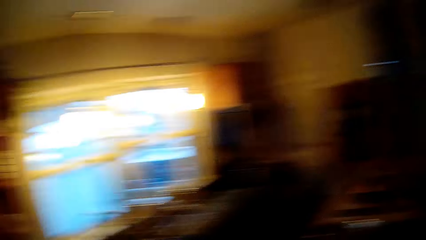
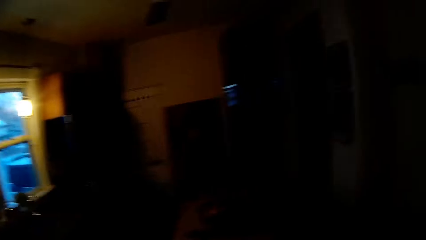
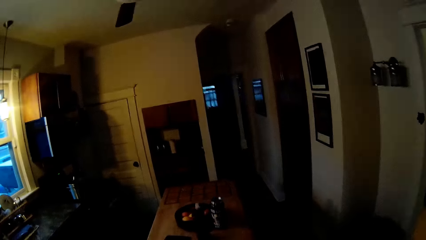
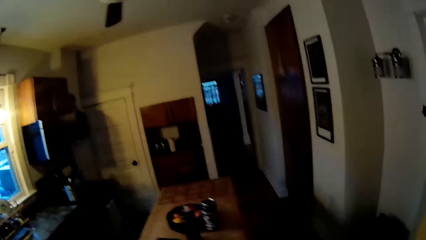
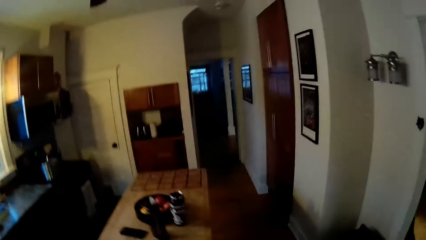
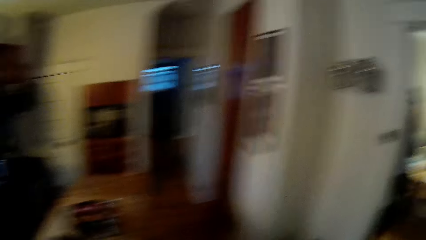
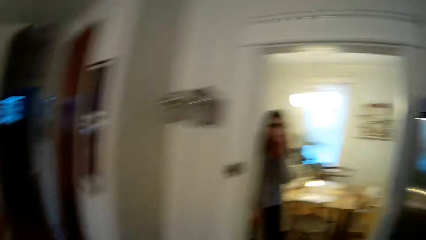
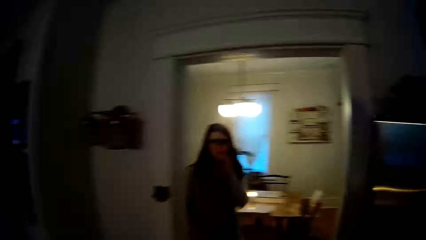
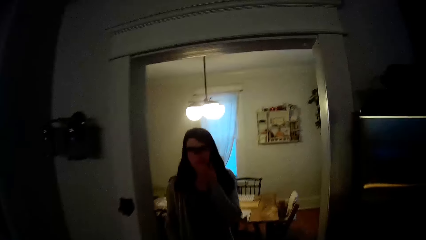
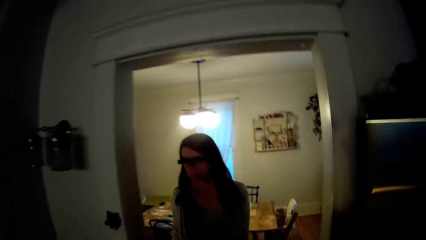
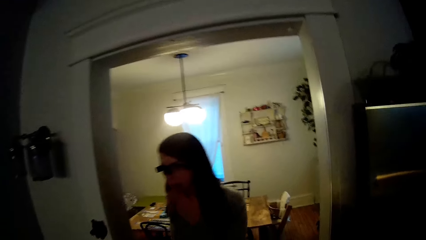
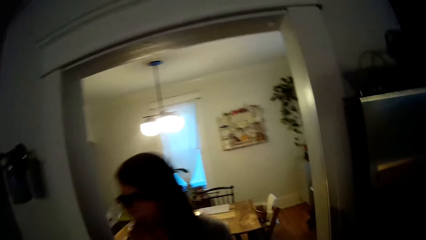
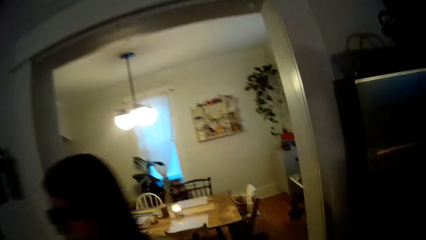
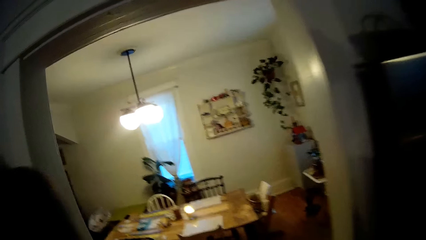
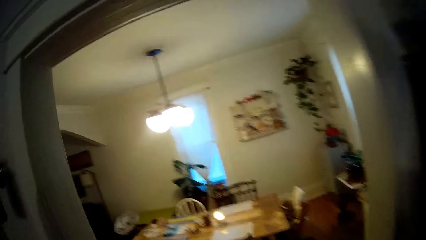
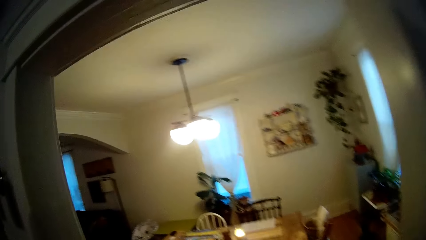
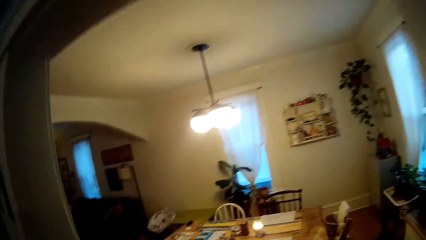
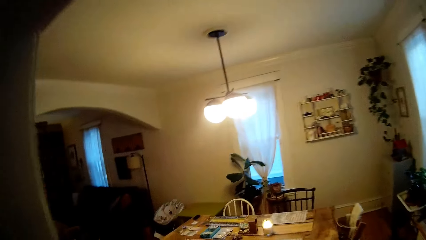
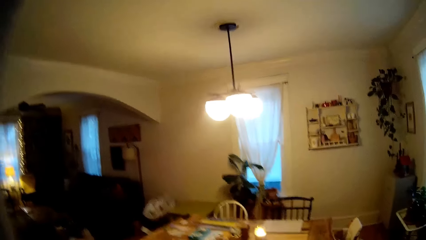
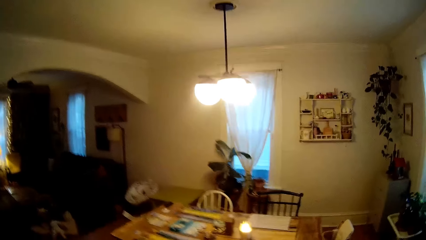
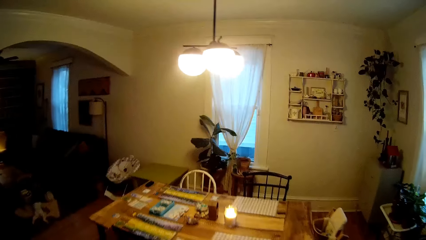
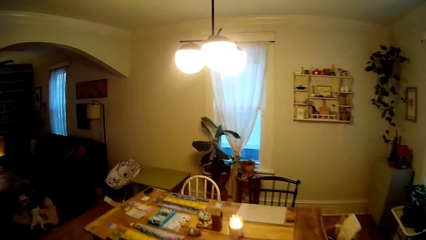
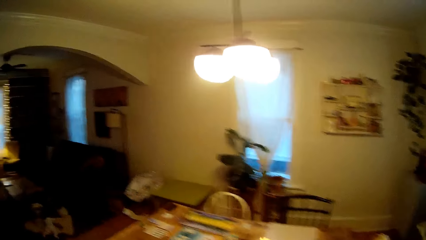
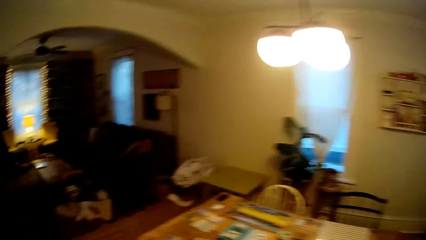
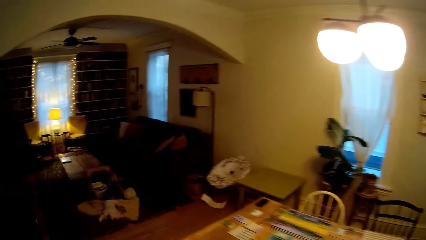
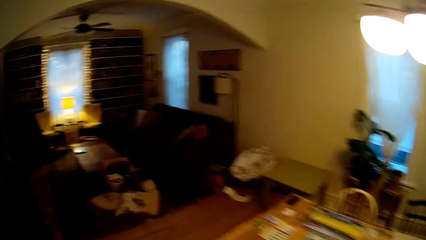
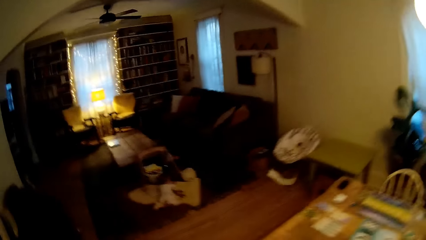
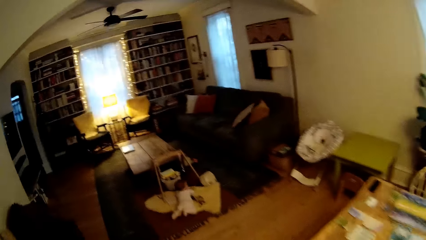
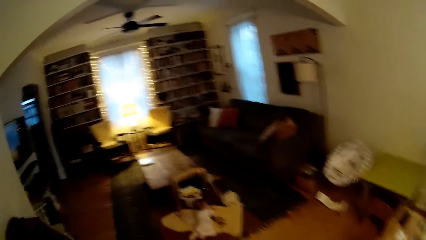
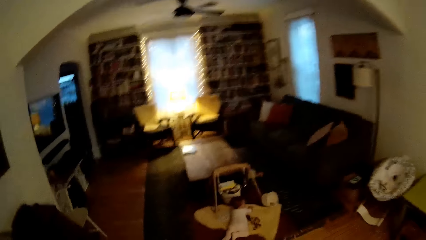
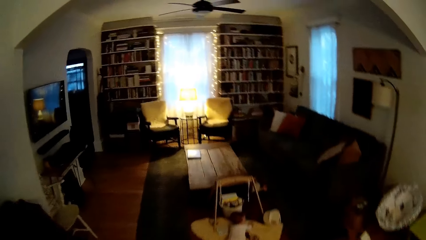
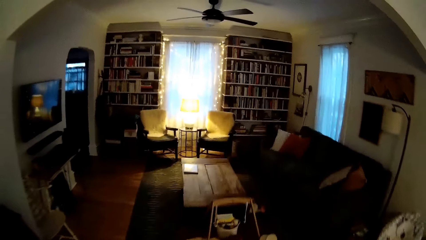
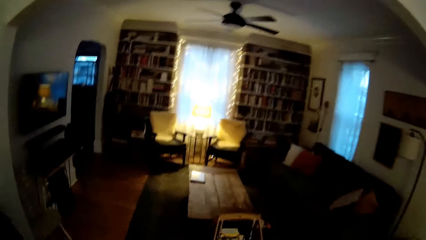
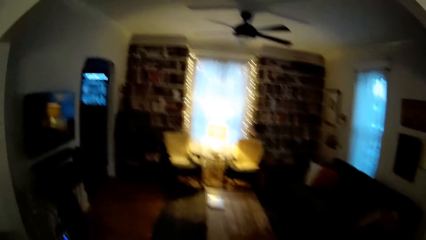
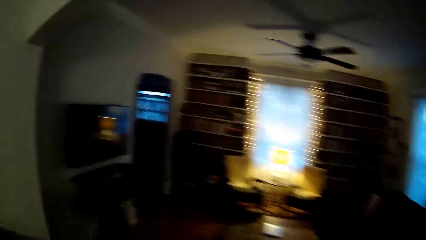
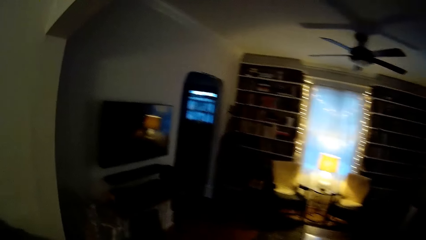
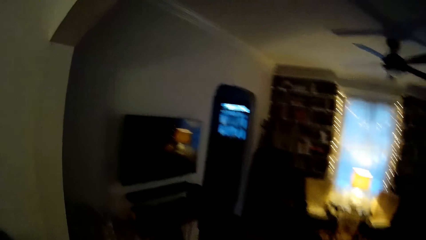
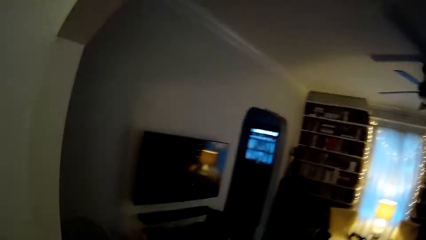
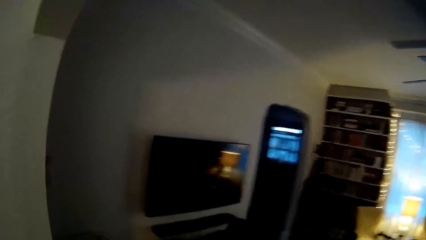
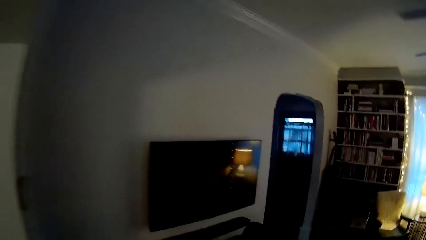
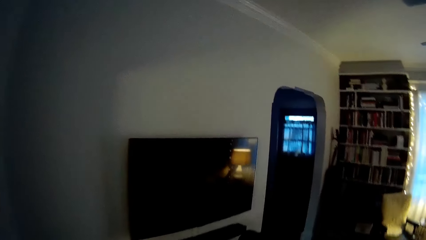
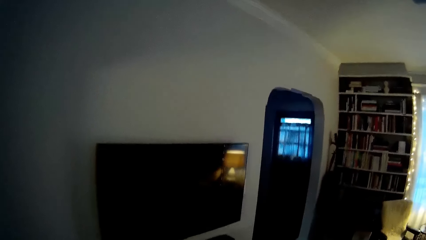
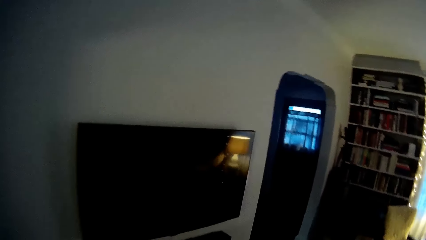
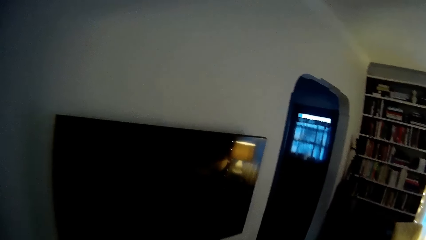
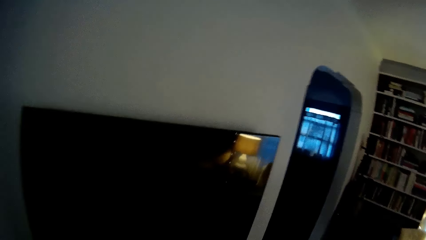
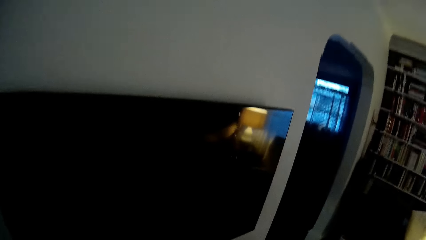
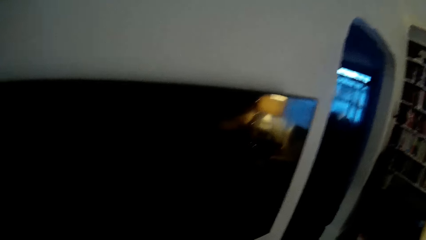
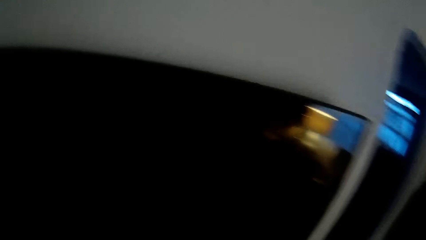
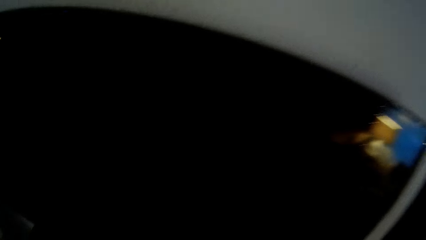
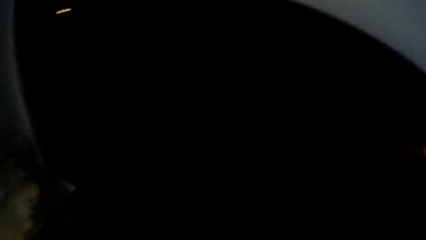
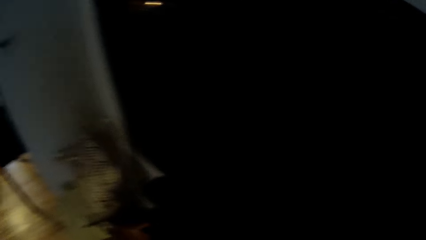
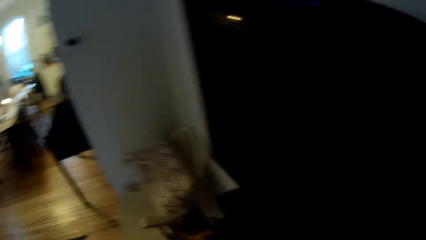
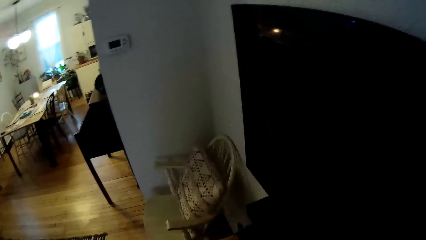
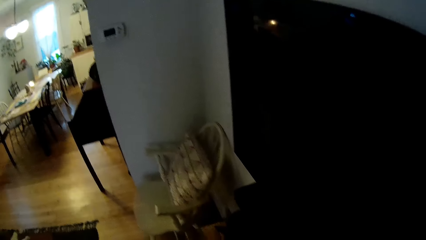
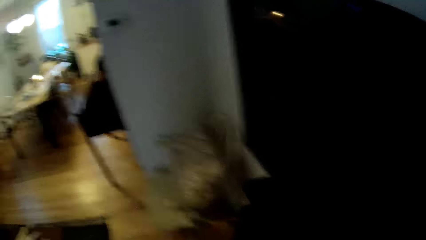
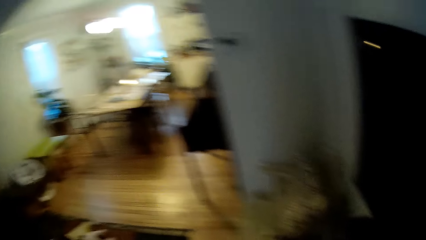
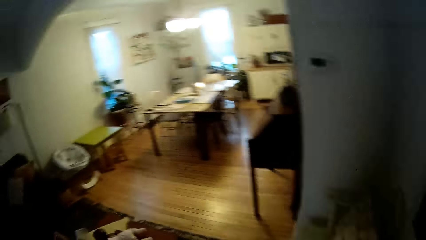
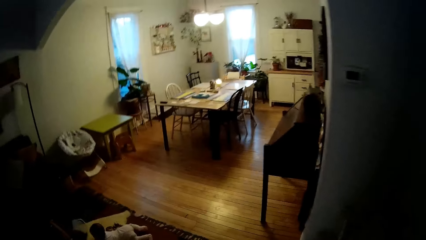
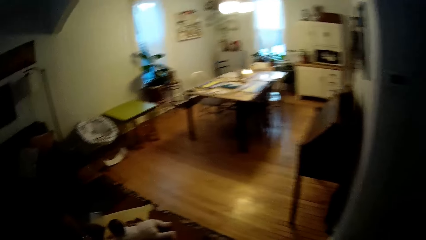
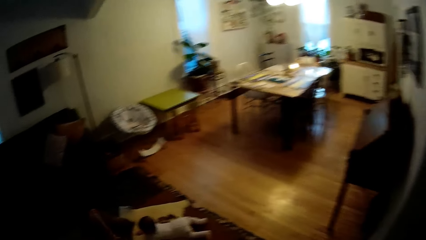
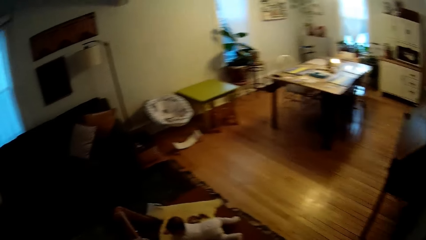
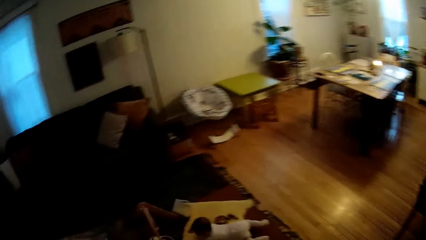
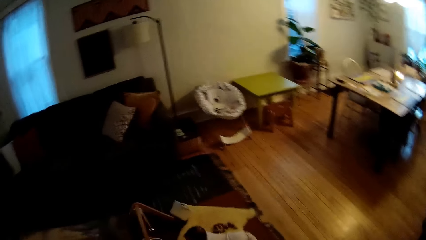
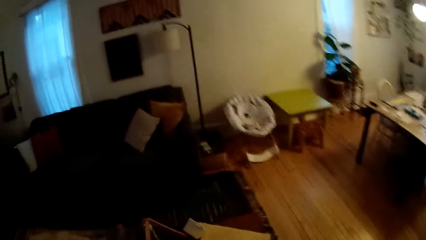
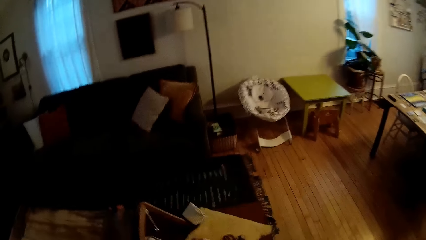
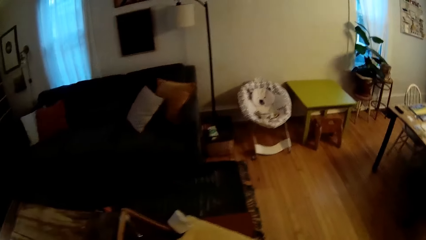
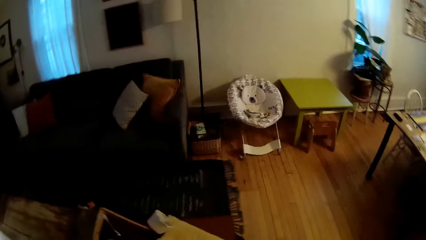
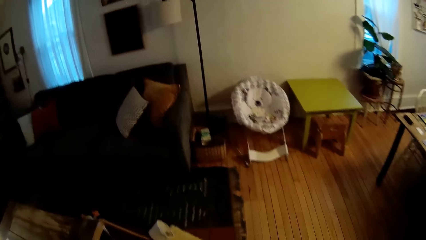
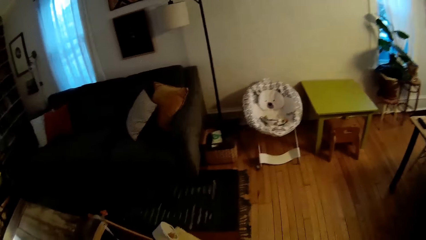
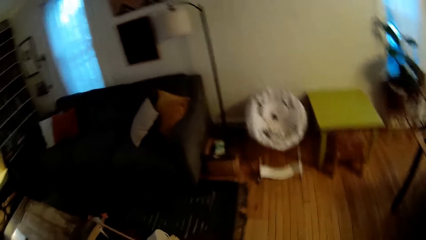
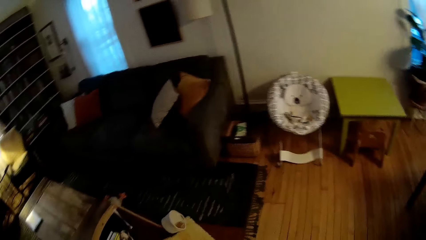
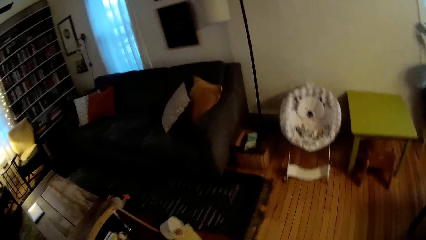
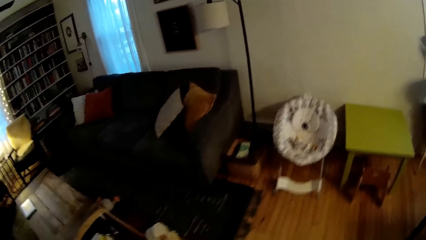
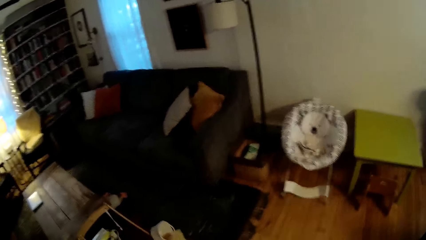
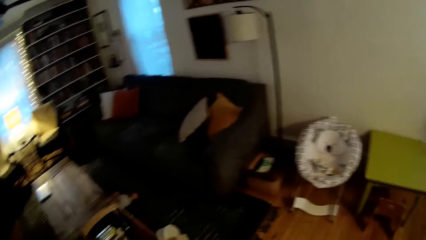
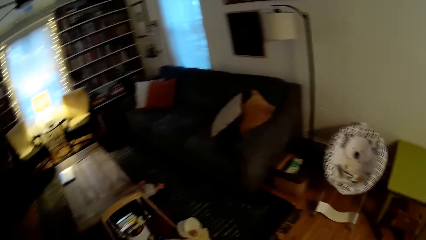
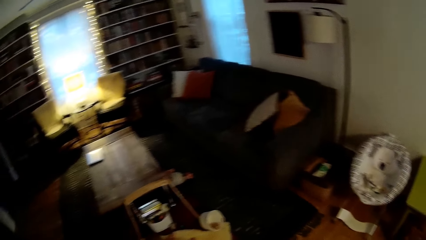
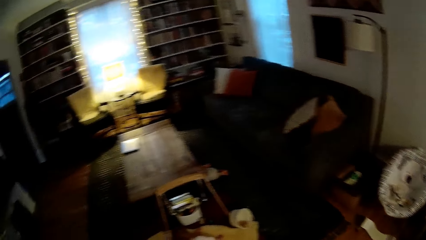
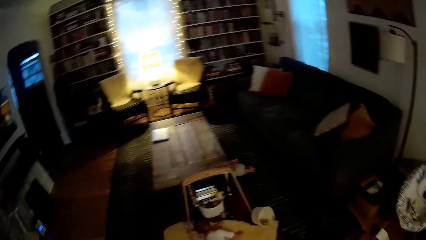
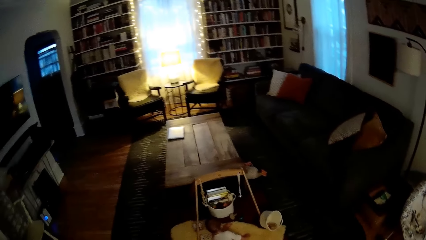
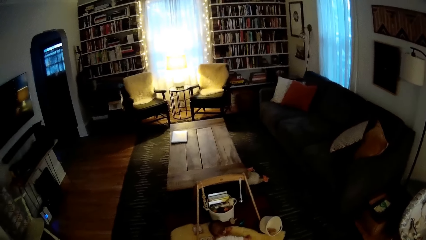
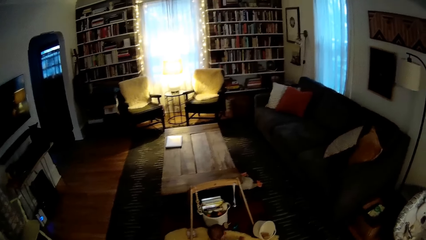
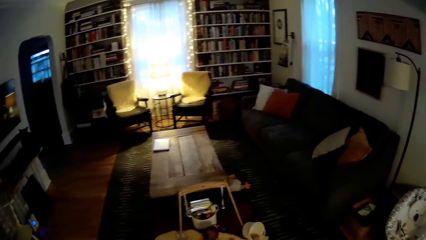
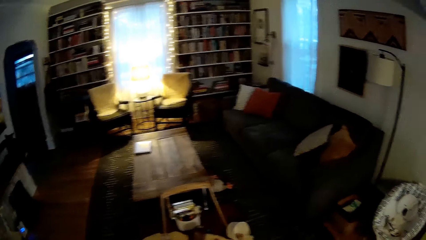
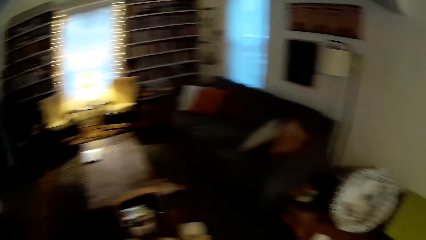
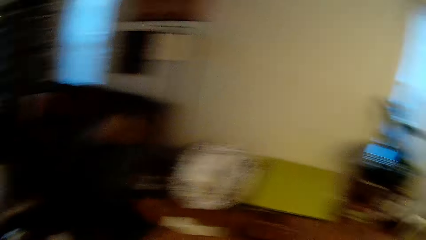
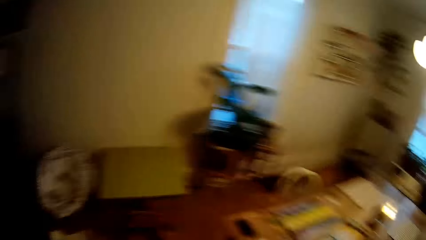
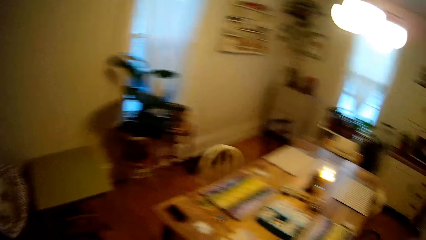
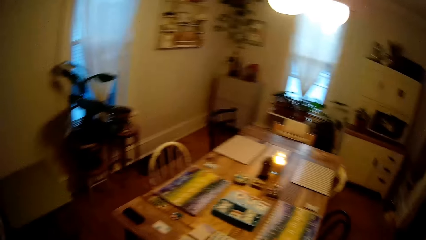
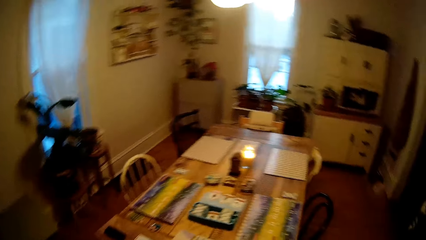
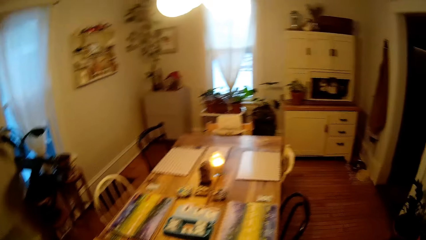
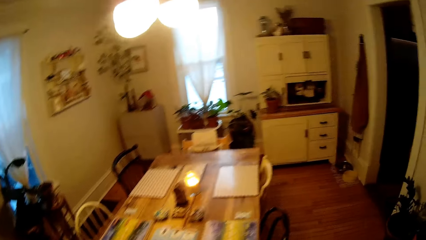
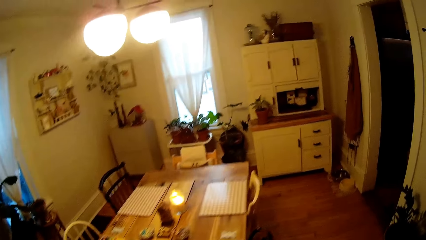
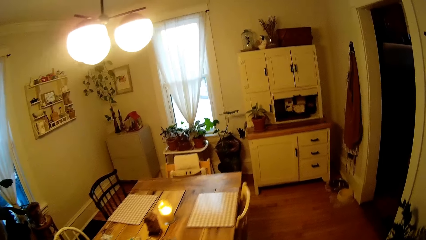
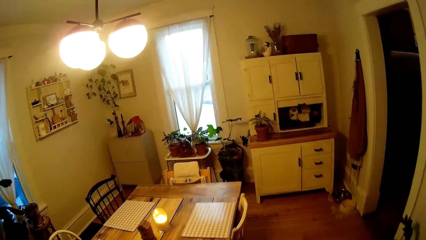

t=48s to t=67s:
The camera wearer locks the window, looks around and walks around. A woman converses with the camera wearer.
